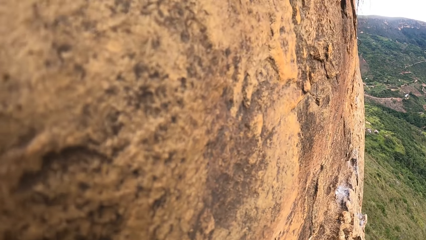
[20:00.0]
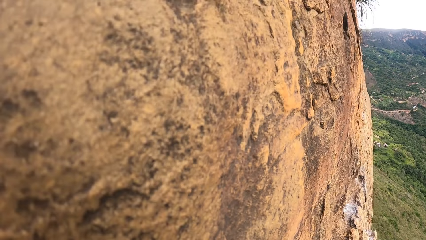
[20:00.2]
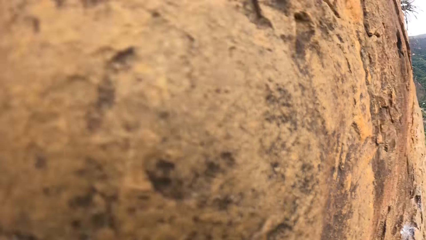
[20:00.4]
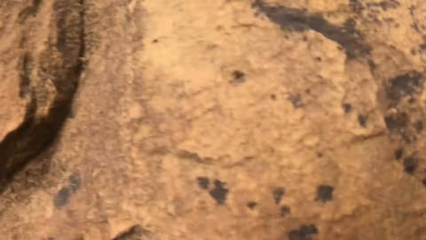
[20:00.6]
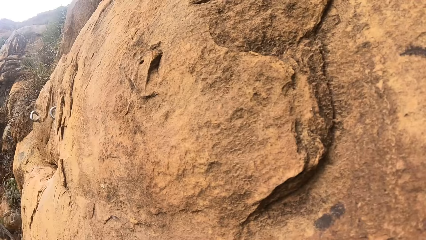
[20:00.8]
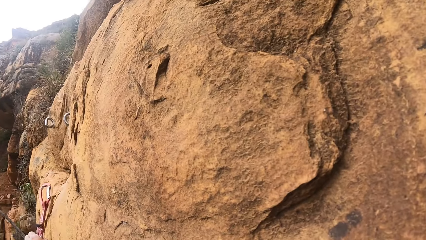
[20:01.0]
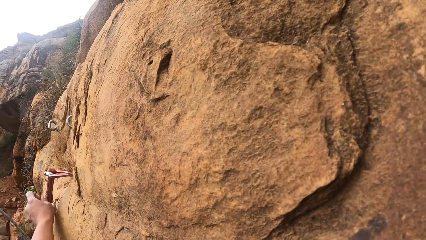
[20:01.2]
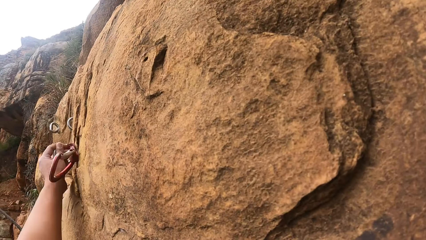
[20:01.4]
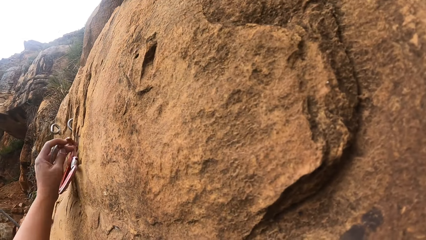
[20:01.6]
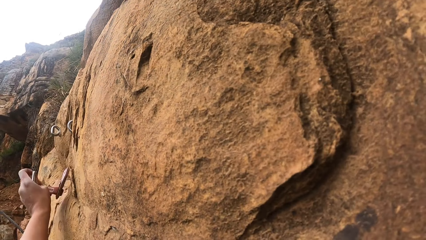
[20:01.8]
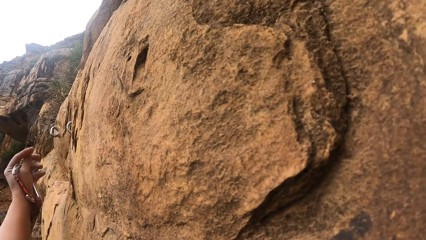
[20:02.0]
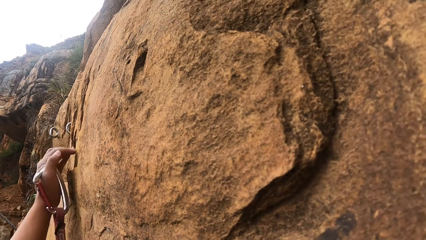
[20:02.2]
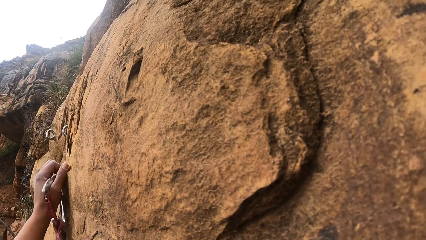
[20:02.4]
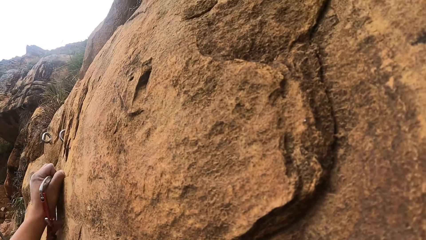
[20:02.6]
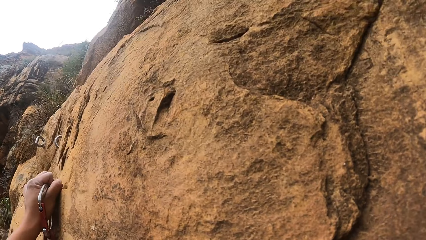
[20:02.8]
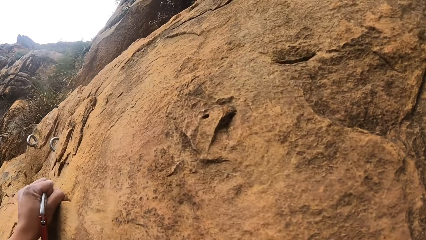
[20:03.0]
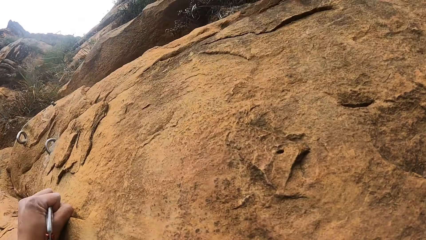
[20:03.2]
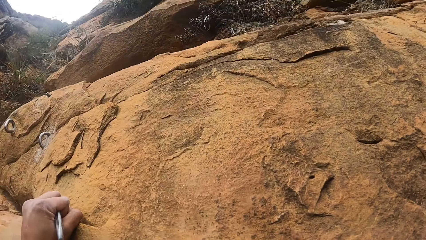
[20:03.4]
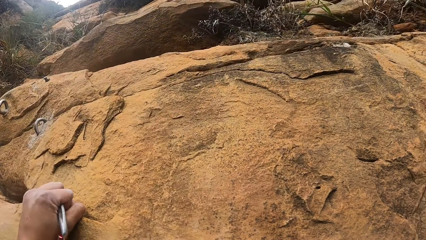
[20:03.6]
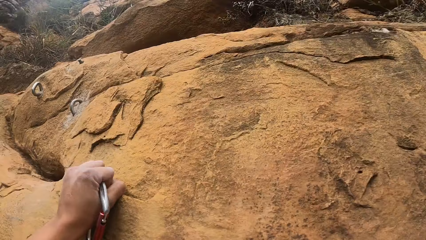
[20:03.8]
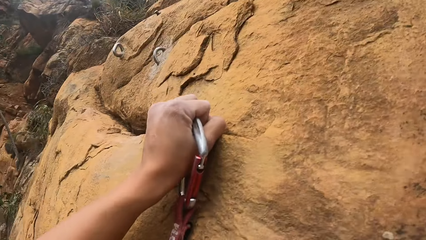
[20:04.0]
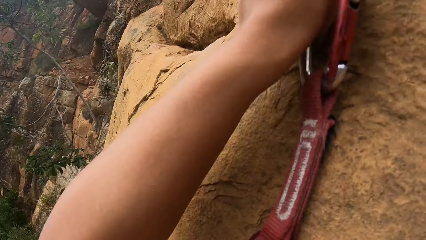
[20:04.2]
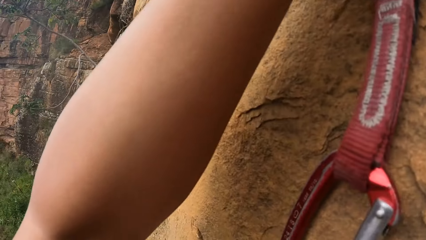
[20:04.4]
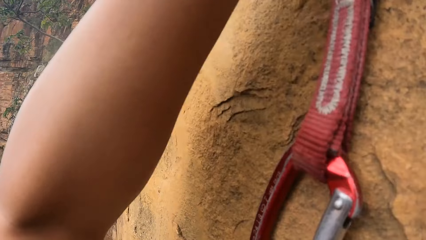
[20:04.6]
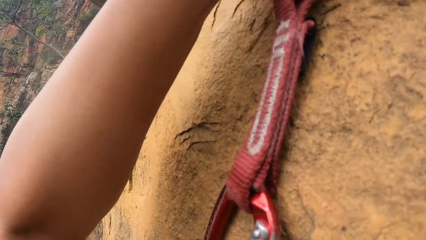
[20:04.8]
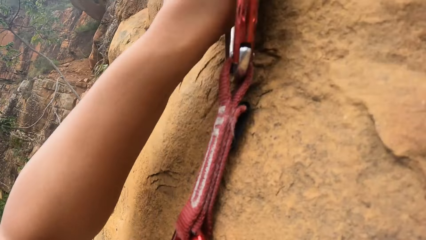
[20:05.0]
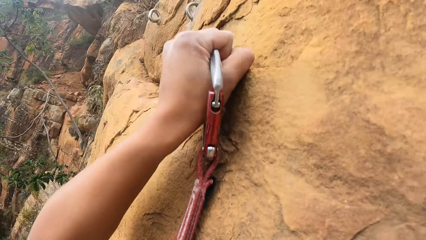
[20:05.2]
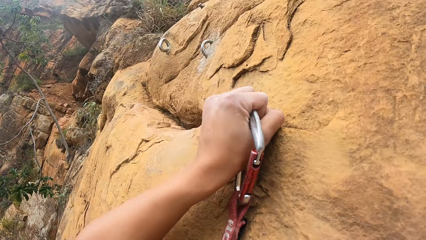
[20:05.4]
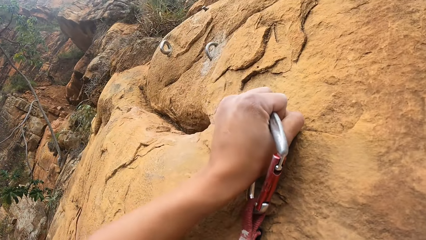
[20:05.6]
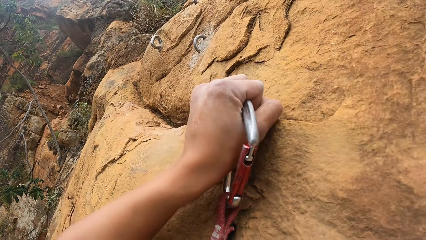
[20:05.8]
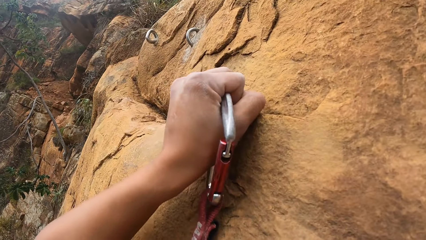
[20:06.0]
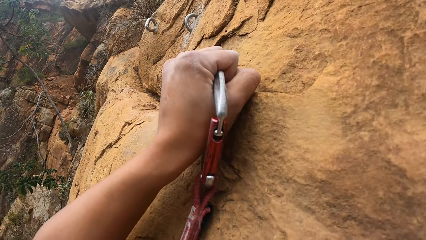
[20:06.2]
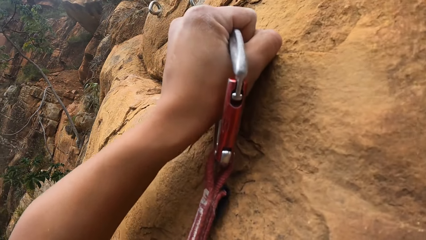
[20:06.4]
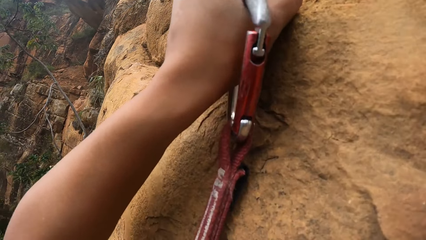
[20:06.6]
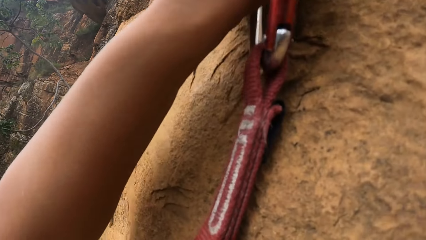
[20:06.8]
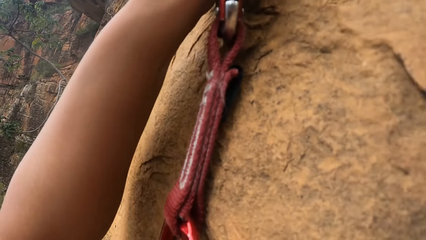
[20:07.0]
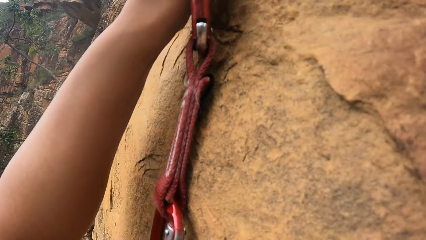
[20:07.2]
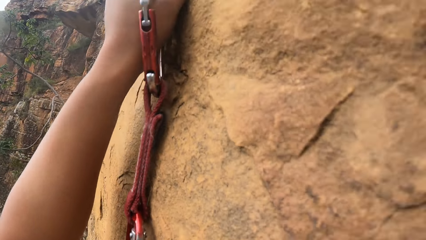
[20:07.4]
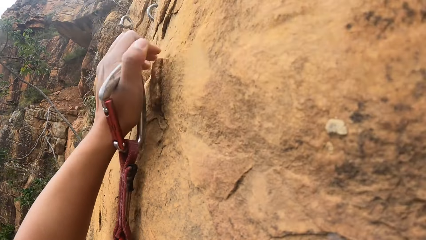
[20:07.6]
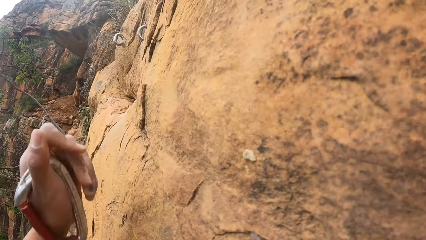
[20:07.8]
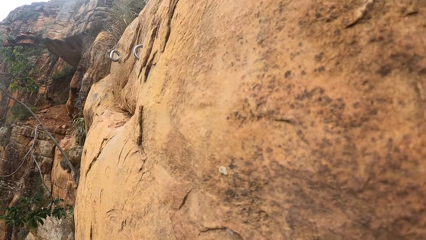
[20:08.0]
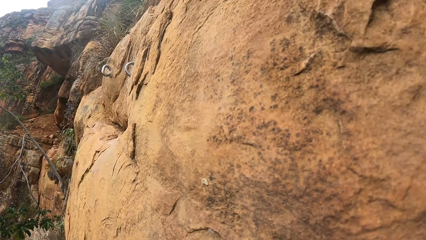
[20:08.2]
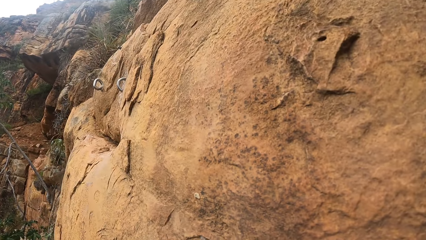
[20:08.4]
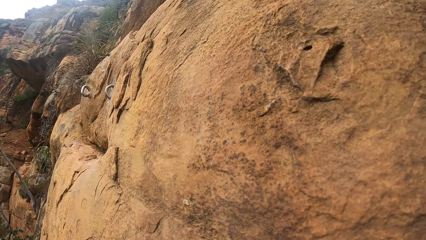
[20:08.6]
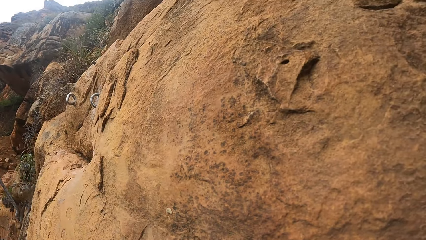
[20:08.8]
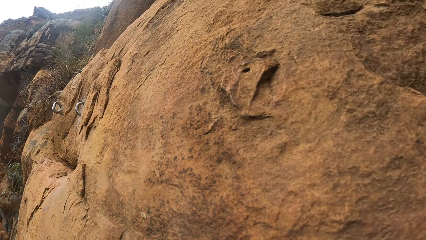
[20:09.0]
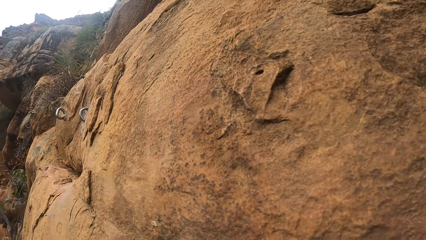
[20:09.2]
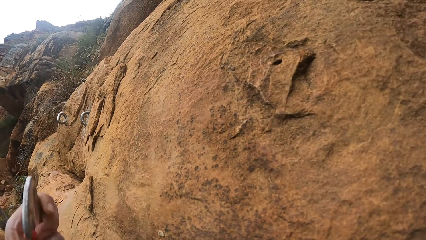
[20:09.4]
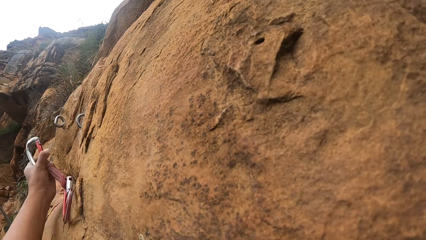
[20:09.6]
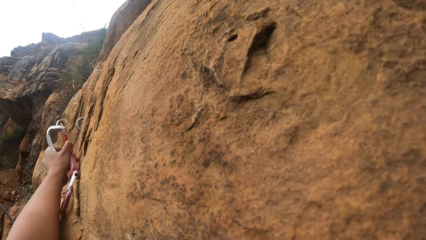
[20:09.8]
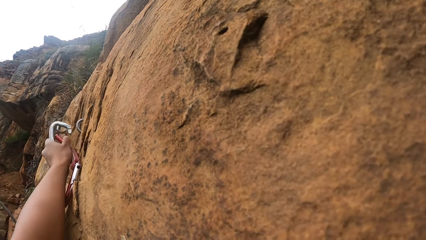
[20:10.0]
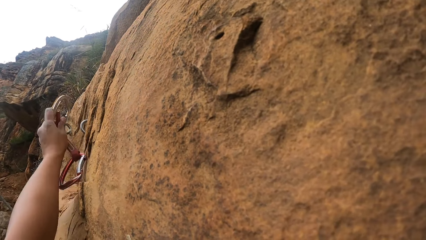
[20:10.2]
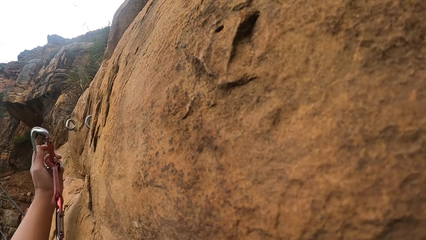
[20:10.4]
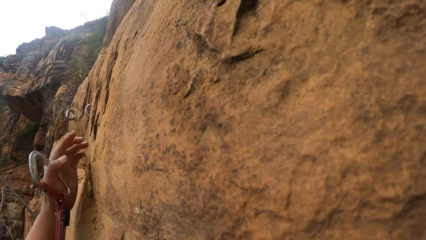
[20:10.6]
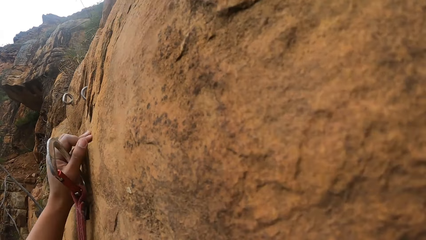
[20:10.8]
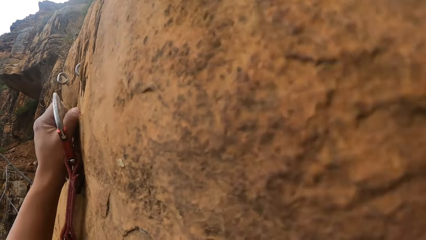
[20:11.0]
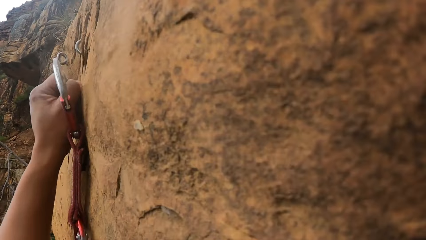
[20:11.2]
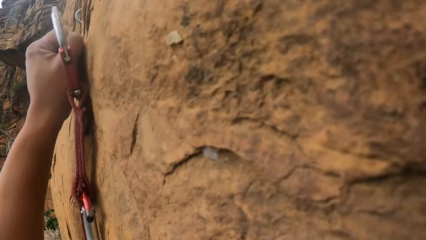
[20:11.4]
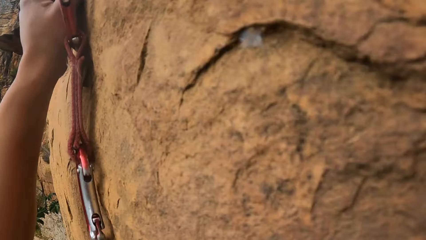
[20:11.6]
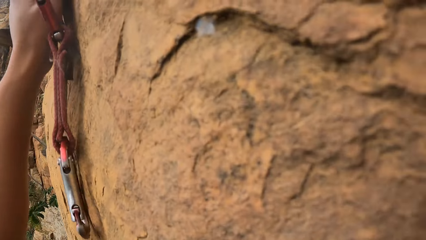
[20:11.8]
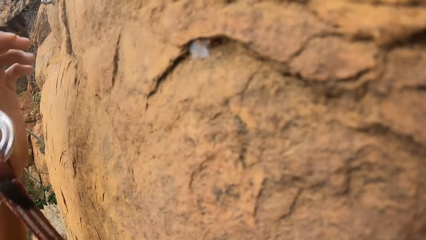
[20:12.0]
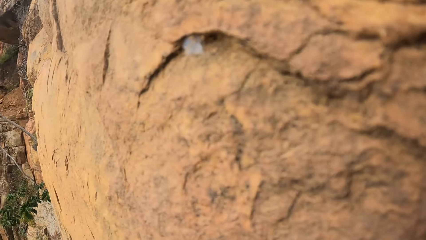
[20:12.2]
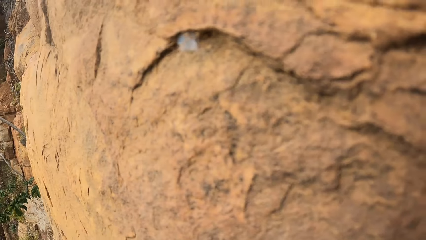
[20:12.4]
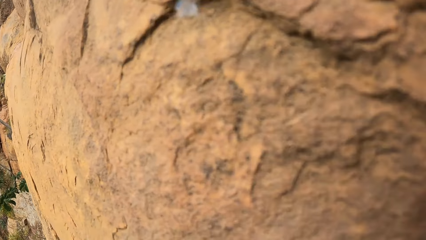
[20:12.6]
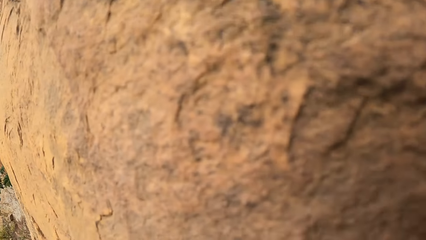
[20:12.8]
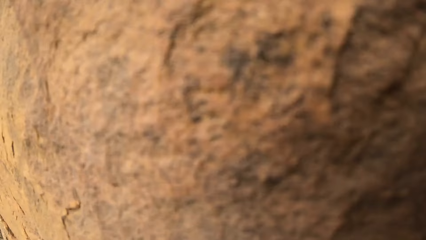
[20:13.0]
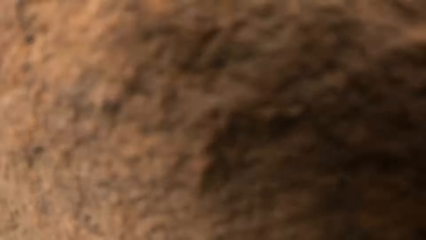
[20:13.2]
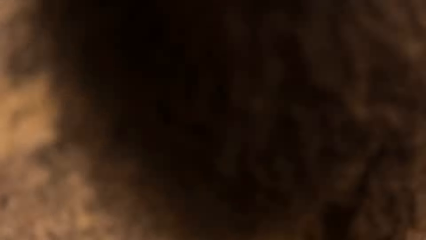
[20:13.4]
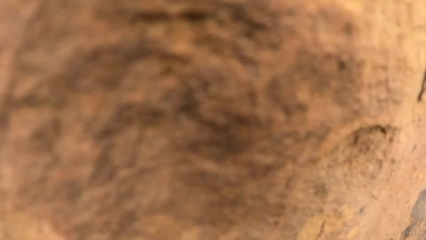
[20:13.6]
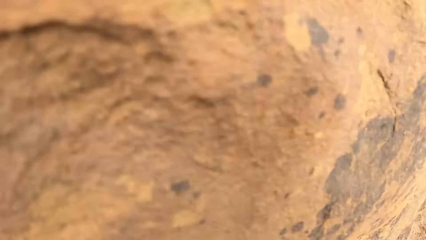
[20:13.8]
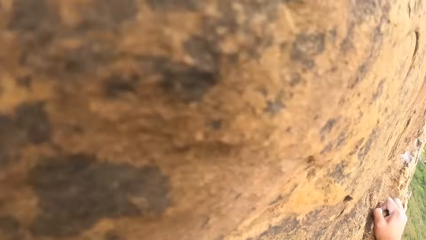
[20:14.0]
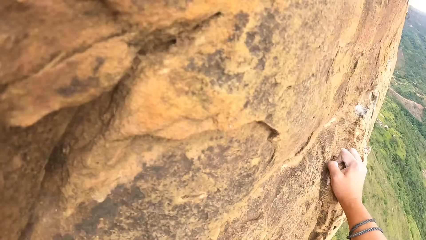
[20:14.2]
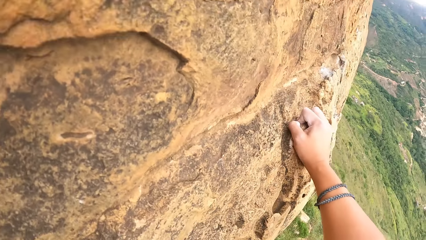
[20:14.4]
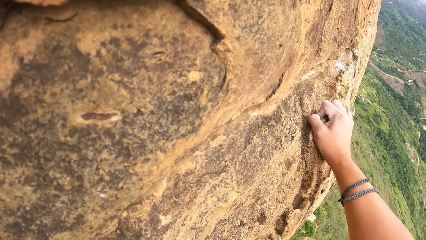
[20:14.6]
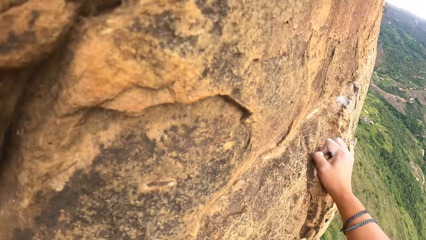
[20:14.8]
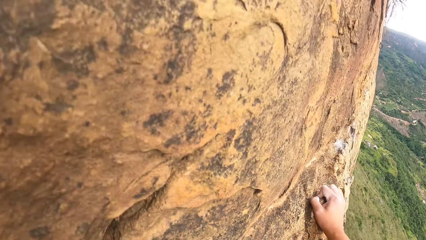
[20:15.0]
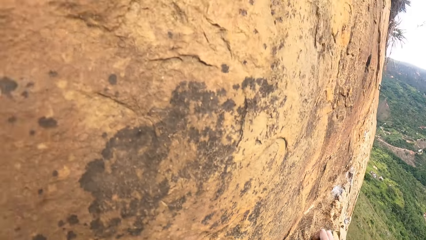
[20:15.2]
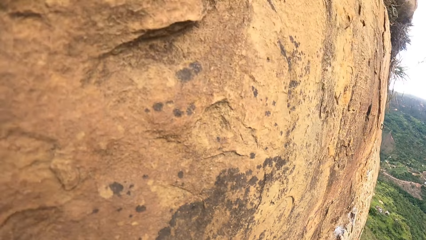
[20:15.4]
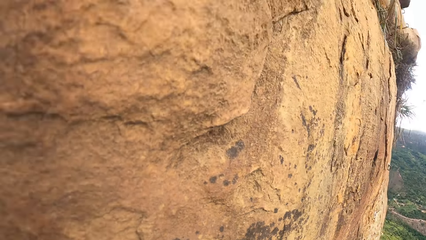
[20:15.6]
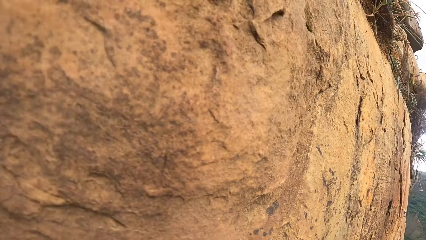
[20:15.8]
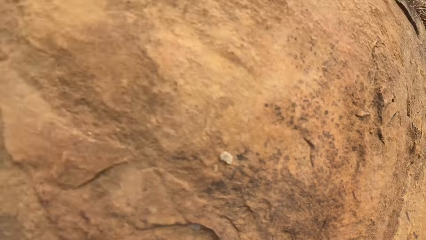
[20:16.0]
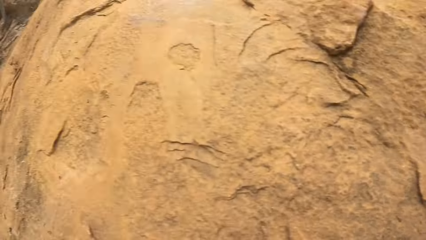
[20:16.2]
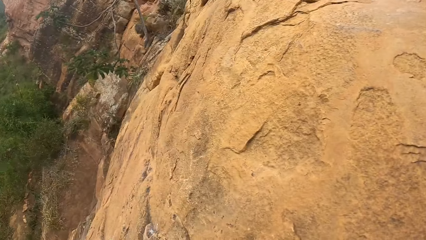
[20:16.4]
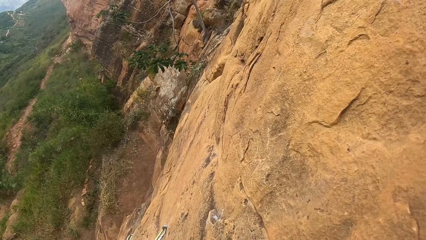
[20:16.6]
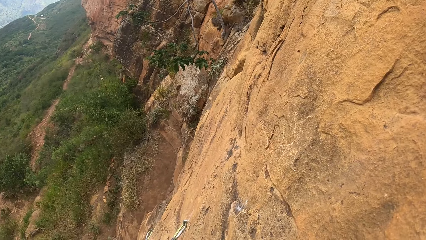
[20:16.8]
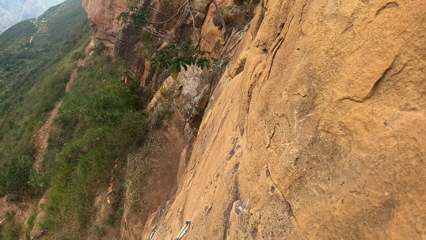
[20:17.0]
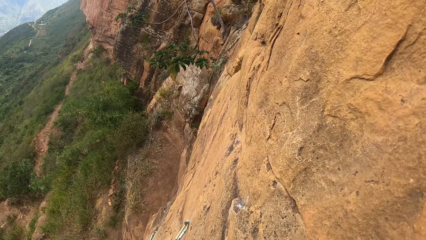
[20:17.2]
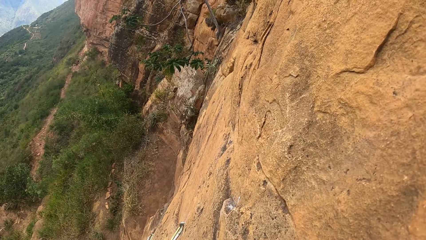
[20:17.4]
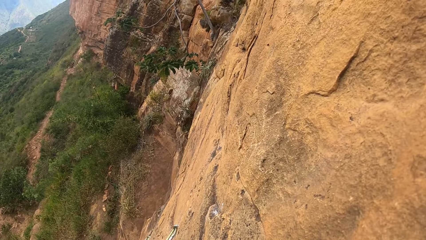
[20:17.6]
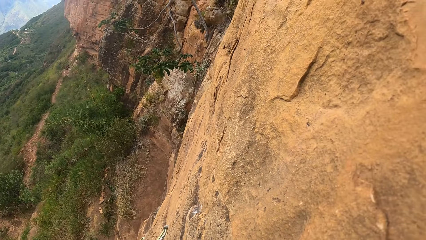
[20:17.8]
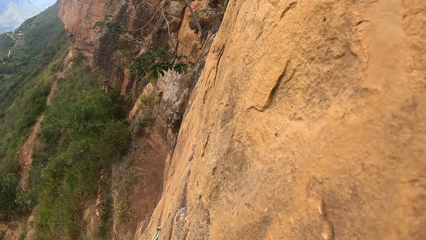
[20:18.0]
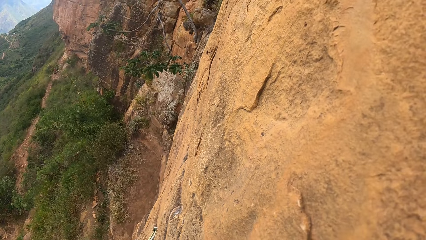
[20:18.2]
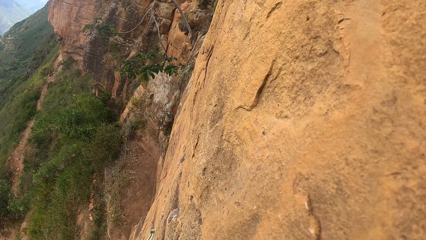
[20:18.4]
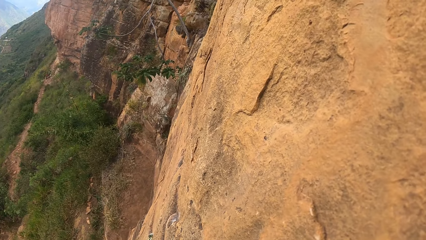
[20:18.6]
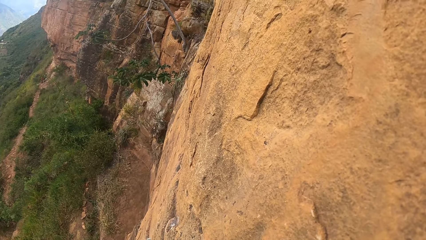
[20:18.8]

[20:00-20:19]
The camera wearer adjusts a rope quickdraw. They hold on the rock mountain. They look around the compound. They adjust a hand from the rock mountain. They adjust the rope quickdraw. They hold the rope. They hold on the rock mountain. They adjust a hand on the rock mountain. They look around the compound.
